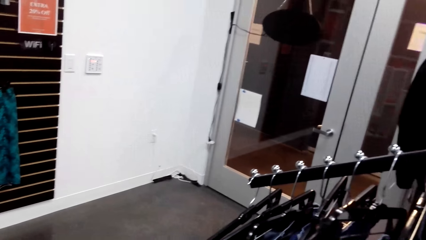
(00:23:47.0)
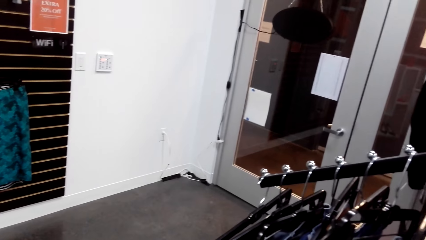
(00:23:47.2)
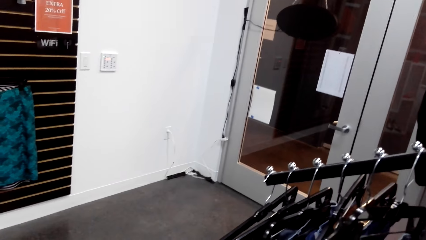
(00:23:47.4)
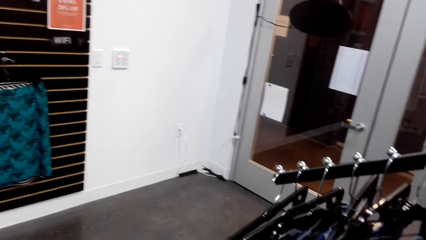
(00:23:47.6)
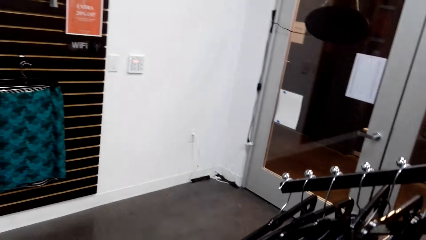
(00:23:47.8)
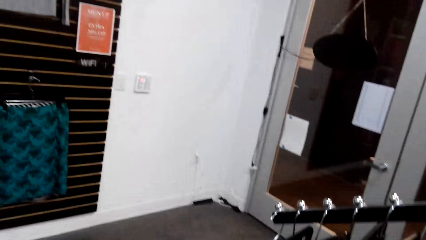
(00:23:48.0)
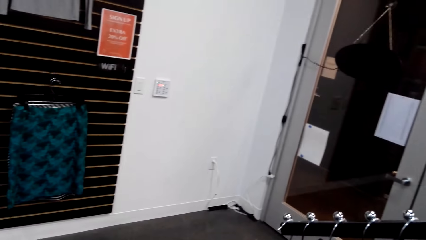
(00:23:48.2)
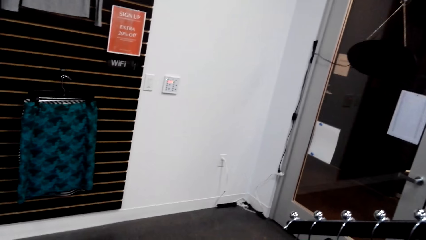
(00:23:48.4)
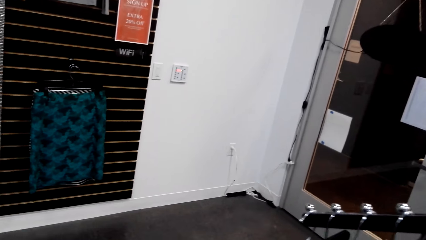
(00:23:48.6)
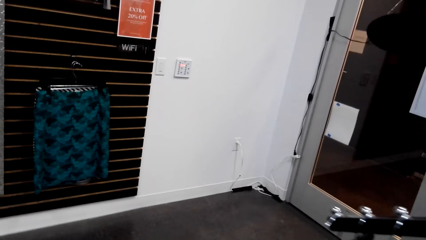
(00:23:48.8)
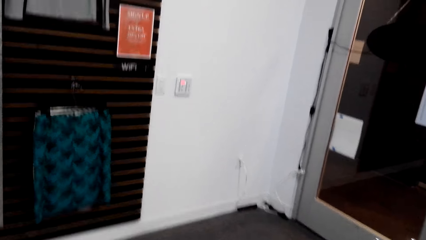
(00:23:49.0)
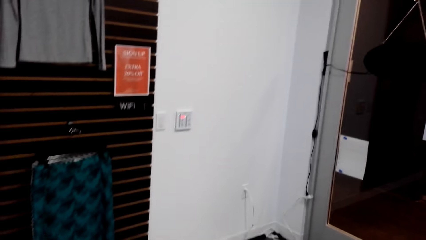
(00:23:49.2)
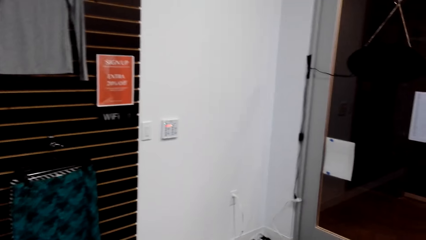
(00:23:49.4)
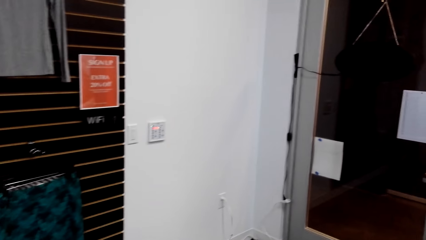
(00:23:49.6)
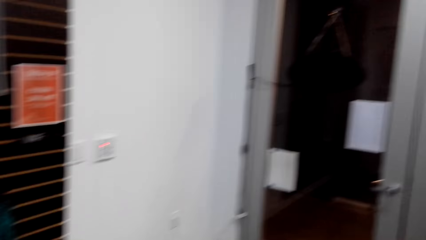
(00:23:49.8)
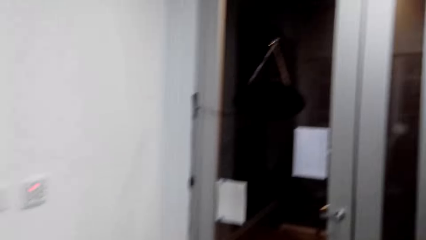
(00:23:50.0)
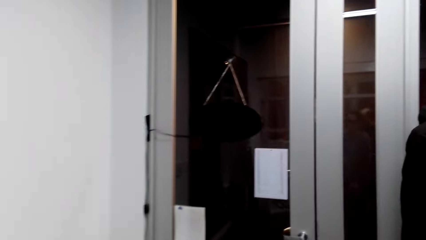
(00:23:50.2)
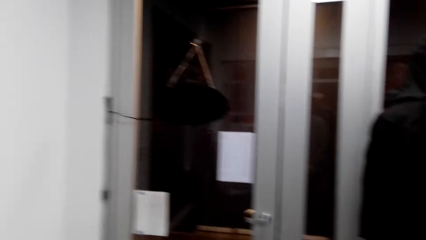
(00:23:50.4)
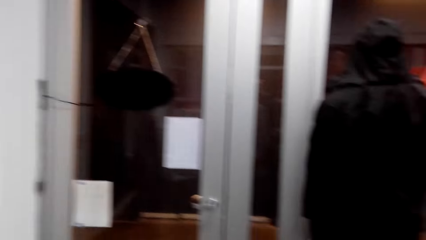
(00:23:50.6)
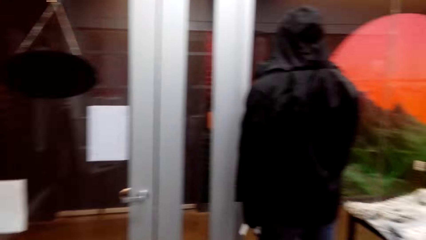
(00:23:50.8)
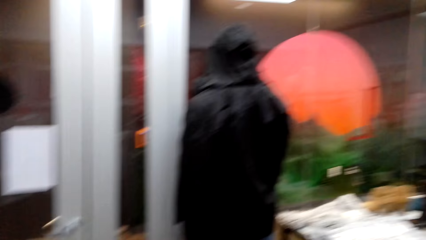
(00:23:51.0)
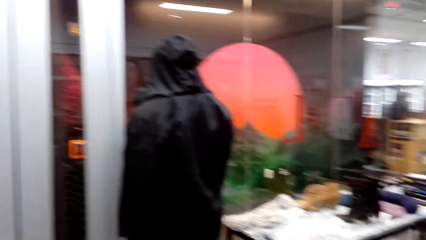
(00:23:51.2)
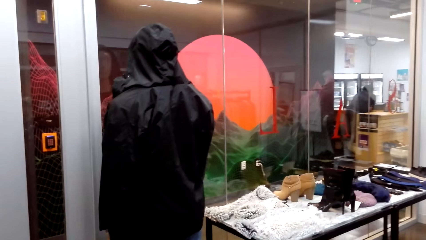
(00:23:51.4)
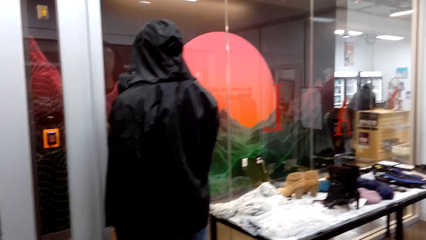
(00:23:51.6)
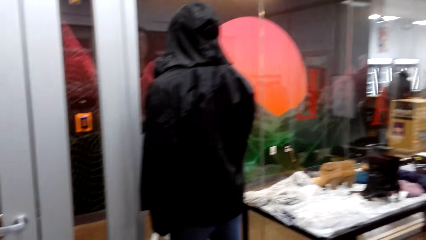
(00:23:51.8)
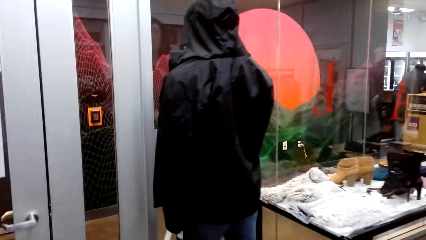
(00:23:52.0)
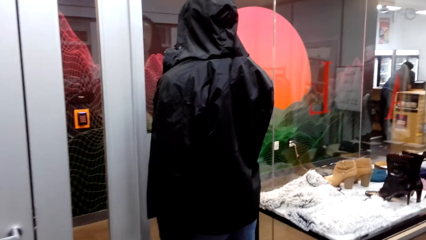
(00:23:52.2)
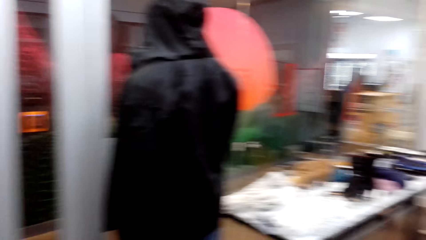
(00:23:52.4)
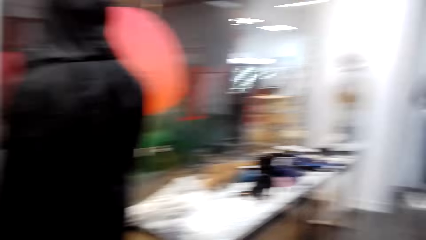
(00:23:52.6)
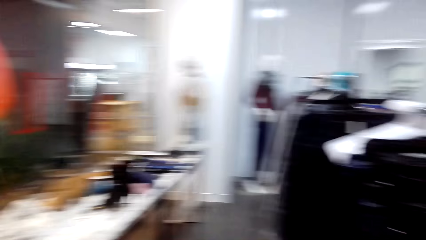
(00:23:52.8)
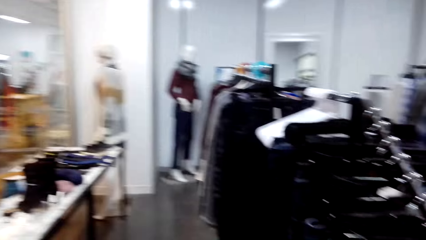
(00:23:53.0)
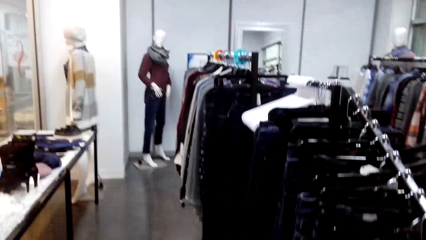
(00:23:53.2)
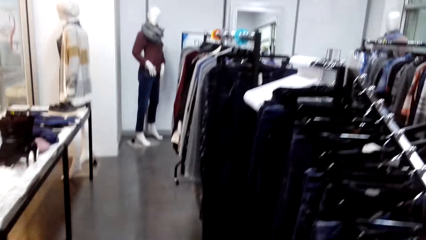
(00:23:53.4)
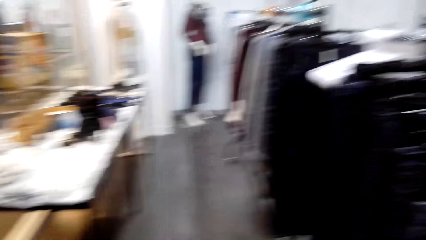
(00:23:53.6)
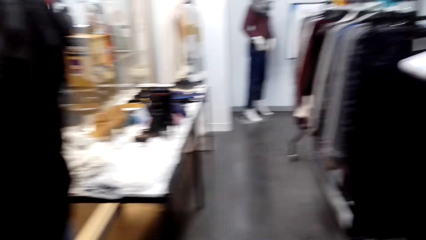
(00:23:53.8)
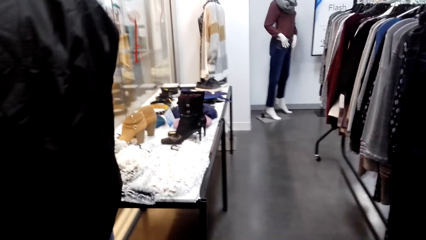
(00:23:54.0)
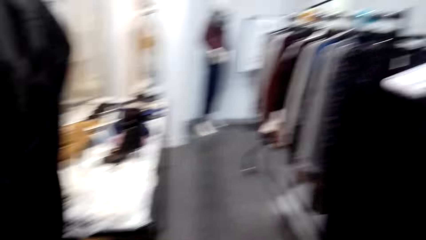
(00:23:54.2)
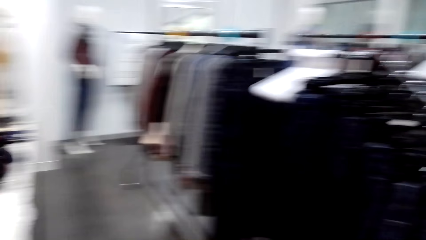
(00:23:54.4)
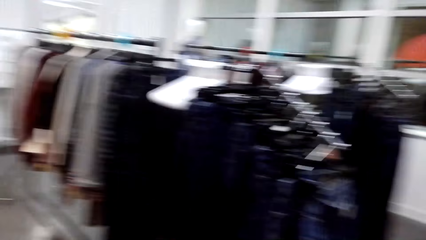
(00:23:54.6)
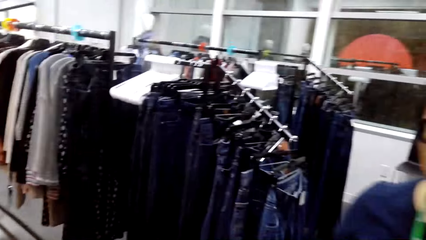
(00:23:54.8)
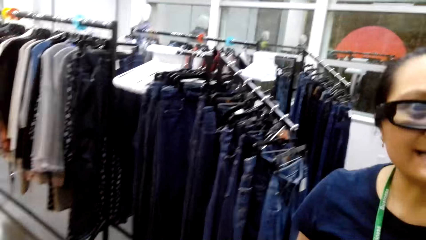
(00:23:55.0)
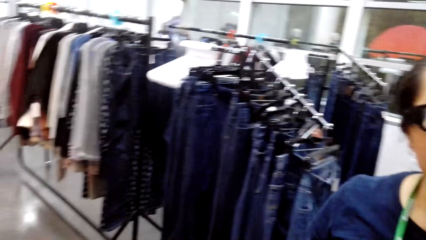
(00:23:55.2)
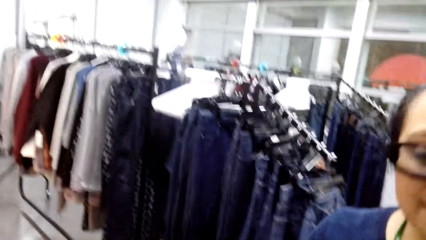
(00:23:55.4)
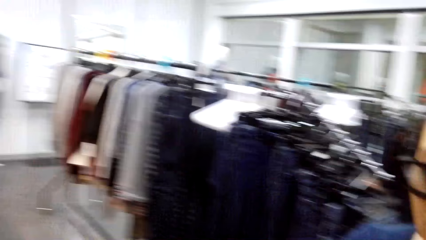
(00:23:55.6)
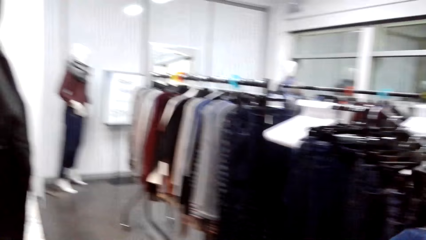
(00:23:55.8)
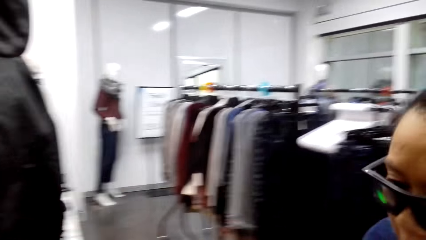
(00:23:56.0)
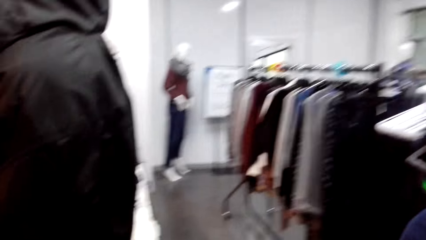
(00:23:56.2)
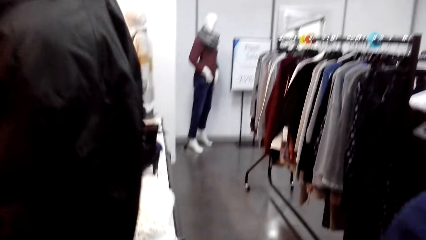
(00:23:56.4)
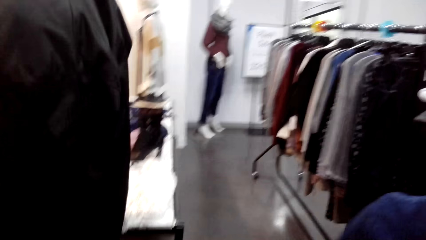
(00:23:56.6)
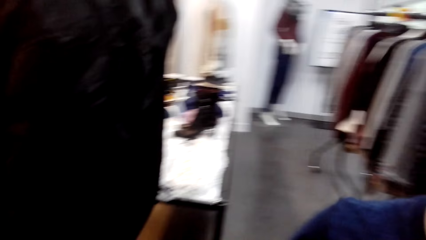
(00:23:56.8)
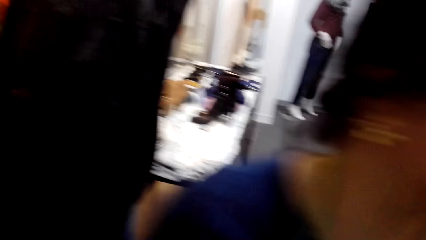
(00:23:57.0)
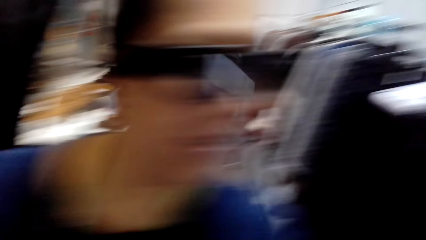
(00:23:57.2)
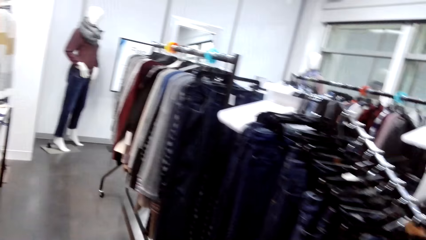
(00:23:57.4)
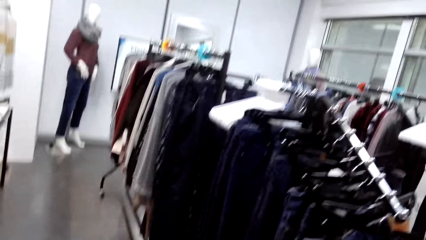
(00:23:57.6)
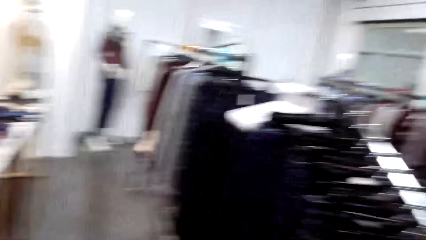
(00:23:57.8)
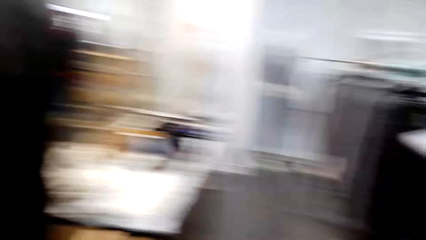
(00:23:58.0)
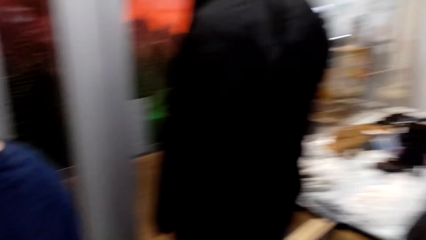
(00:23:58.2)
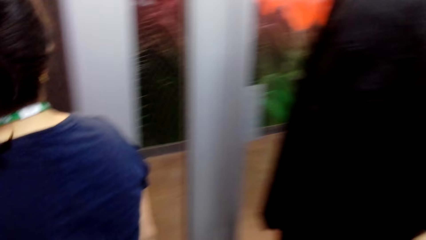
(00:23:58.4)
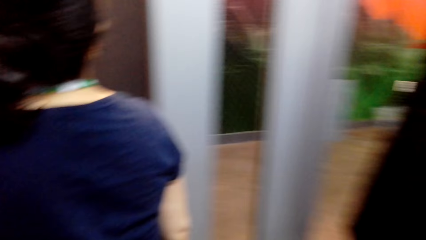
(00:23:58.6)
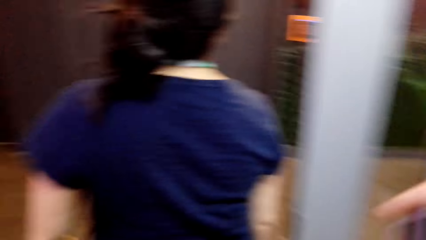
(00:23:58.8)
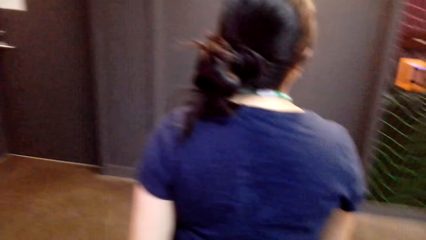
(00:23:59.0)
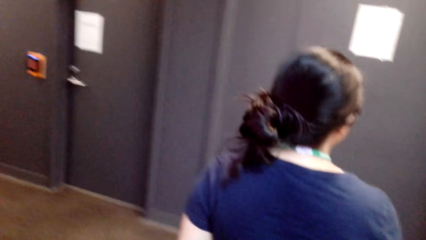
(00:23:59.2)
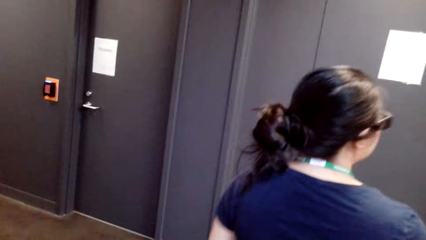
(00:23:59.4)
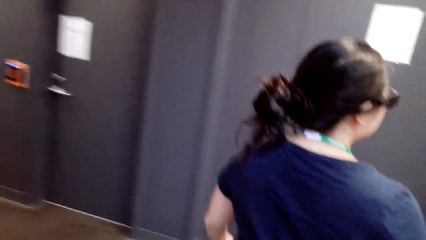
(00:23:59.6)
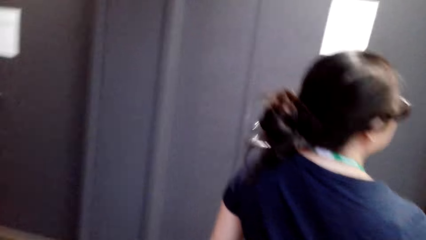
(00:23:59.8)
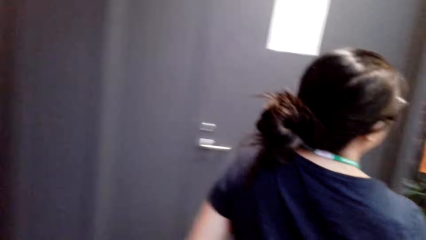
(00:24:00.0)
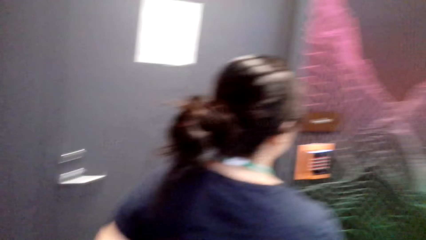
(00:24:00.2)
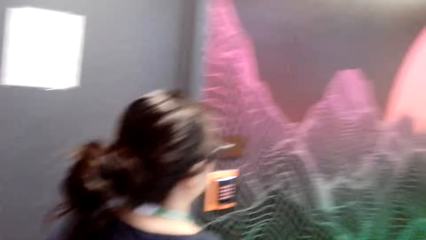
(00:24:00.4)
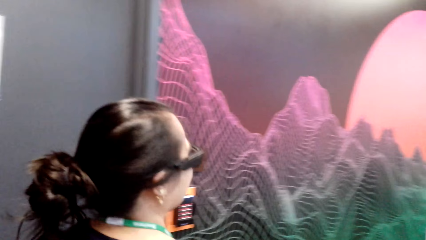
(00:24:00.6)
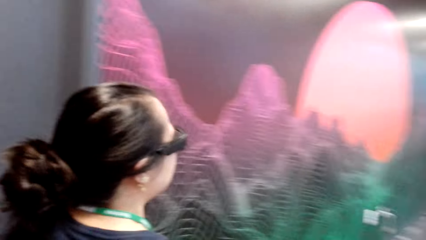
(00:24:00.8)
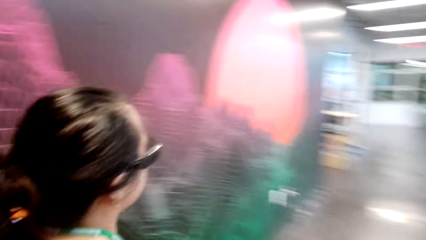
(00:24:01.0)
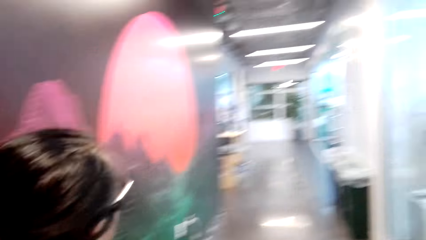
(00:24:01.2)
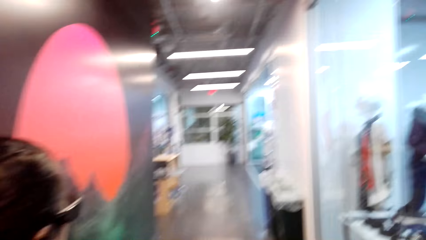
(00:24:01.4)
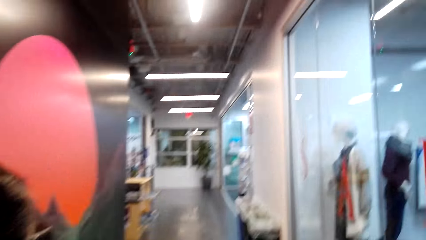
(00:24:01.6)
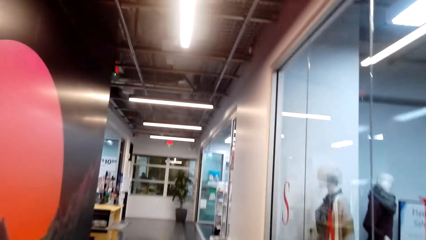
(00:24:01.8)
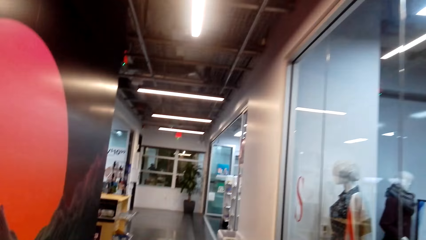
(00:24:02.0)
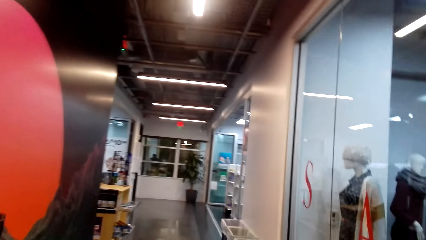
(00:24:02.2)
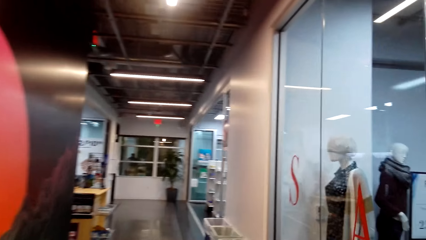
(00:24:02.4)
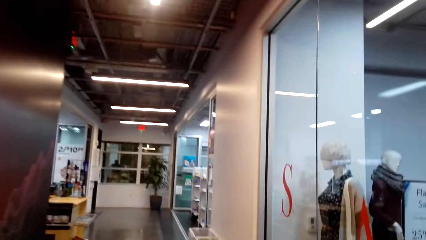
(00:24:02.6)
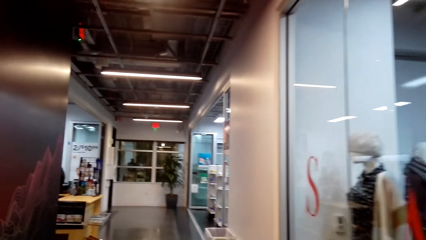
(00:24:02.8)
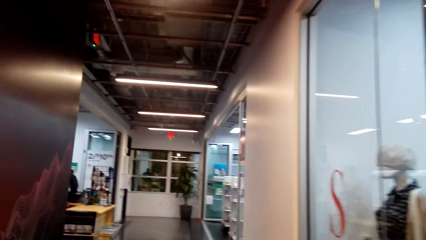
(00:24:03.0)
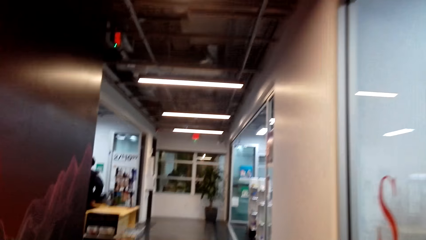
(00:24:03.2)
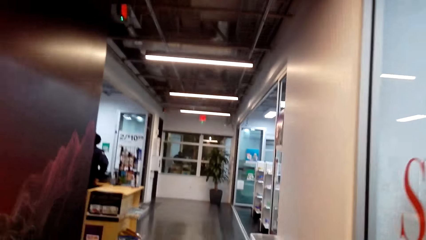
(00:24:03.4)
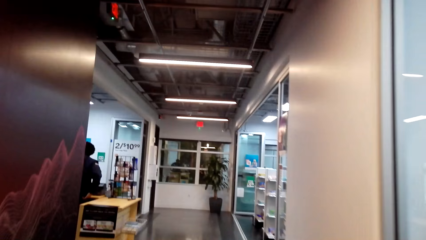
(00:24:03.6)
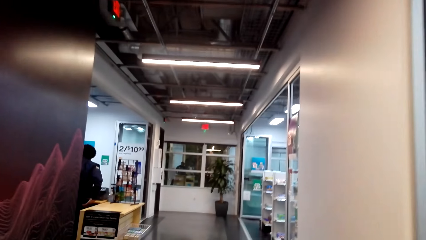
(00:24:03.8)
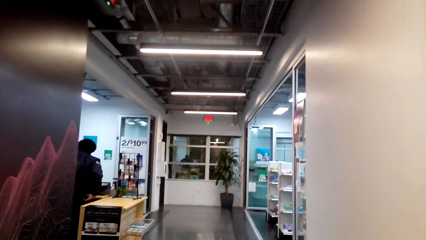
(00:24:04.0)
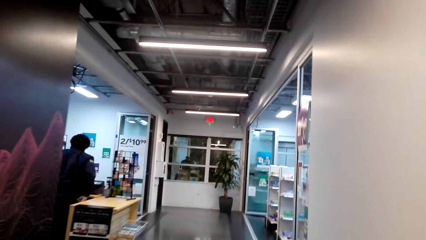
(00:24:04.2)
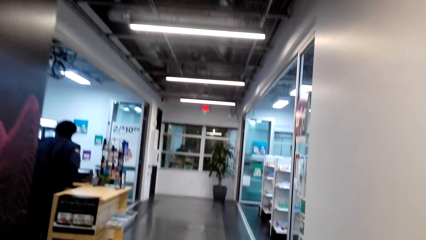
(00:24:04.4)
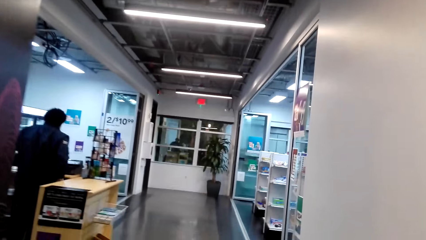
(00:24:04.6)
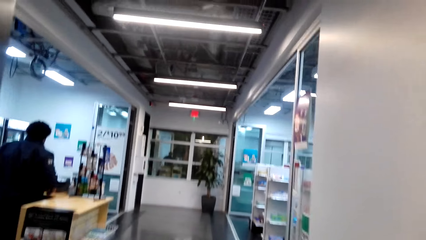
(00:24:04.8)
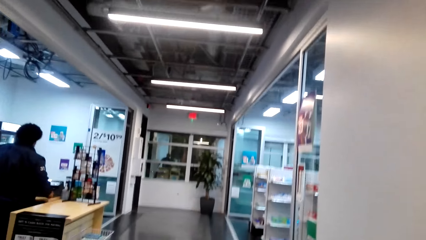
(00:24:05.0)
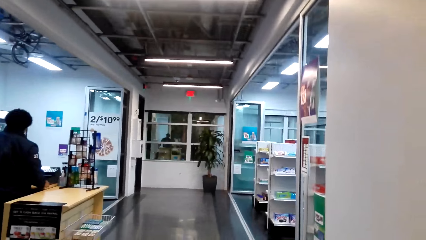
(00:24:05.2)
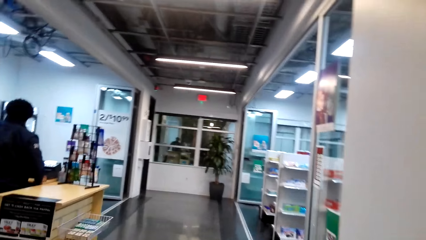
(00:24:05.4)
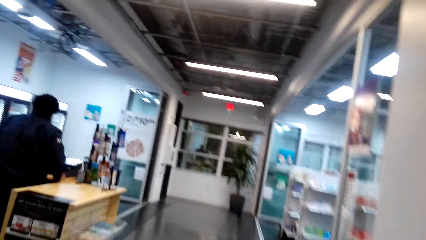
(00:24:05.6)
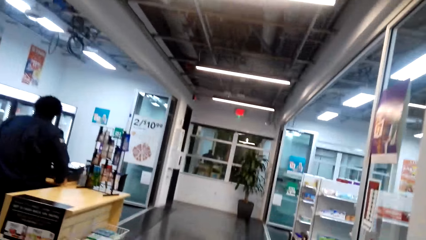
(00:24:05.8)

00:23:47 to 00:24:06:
The camera wearer walks around the clothes store. They walk around the building.
